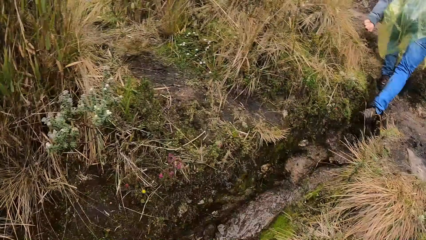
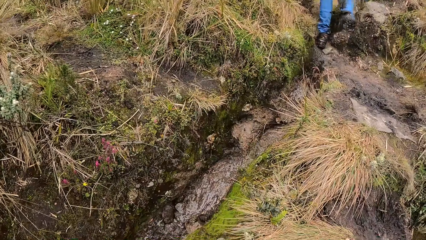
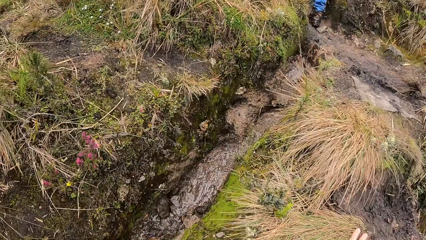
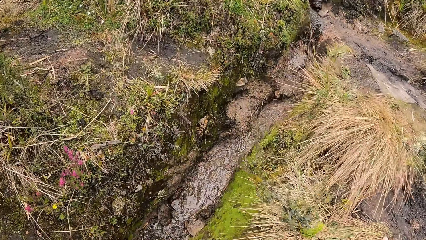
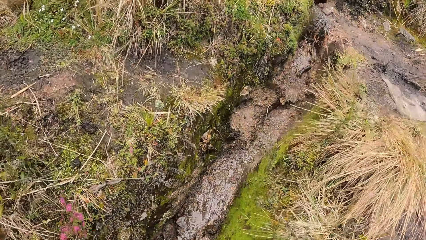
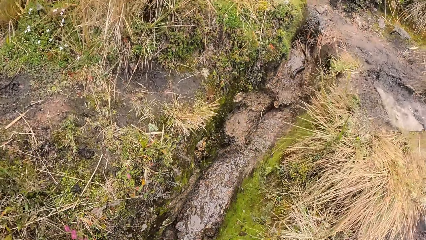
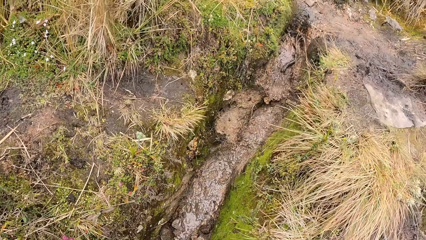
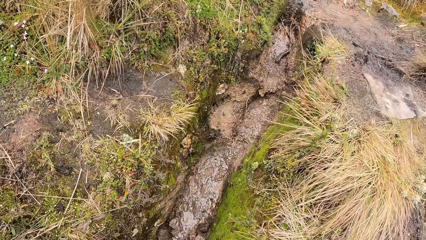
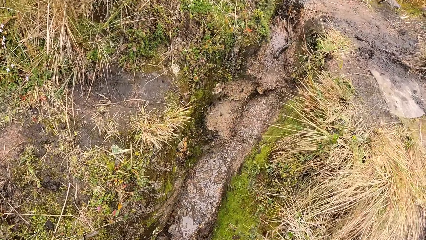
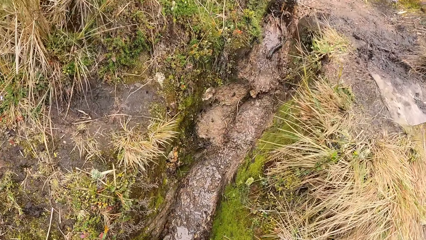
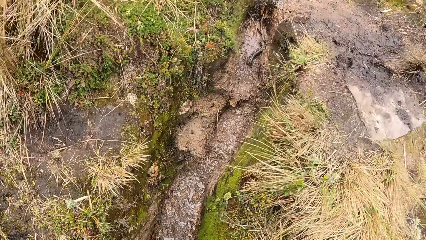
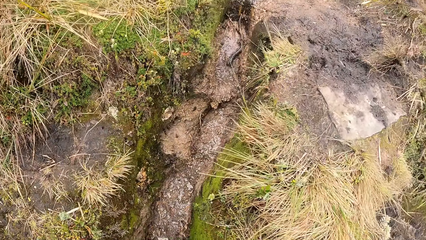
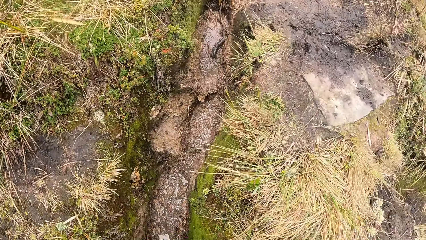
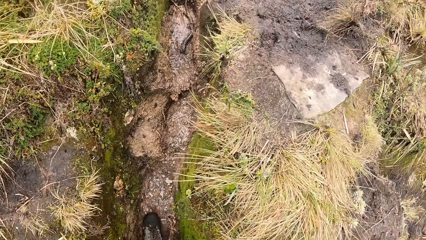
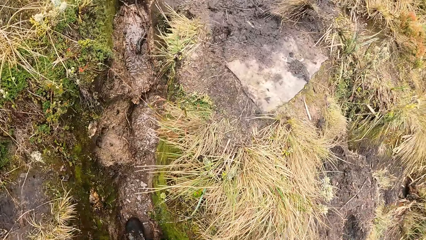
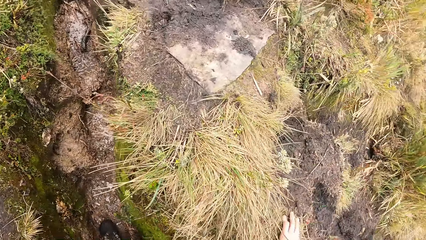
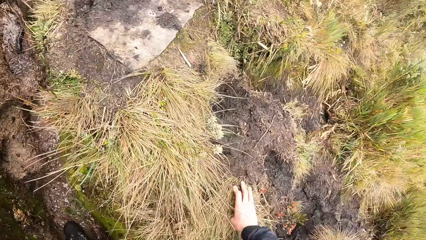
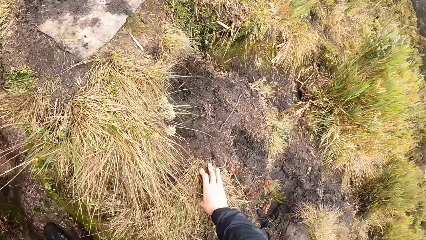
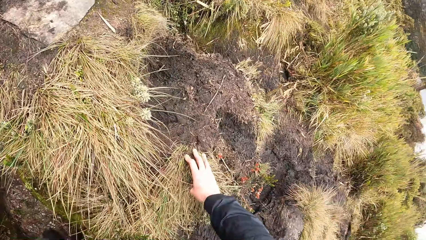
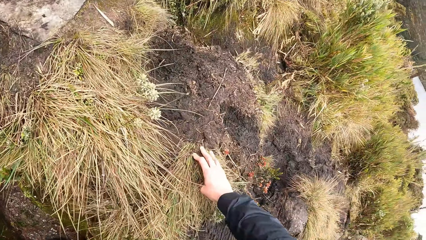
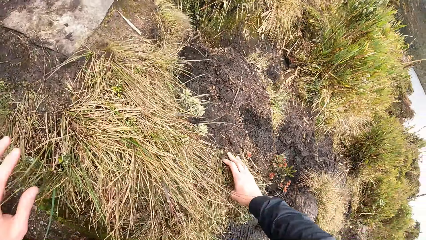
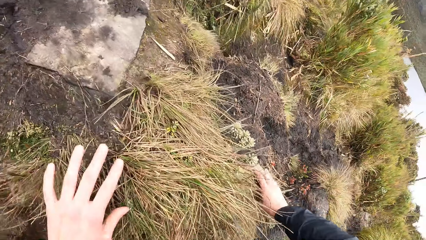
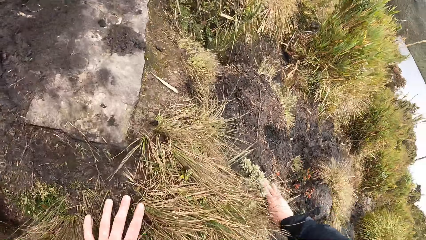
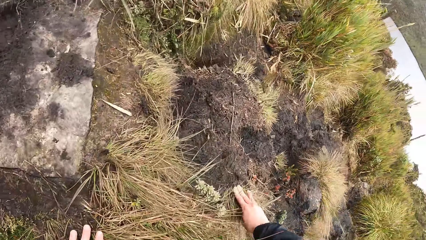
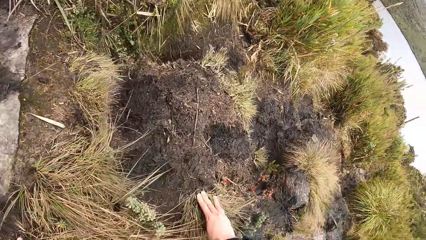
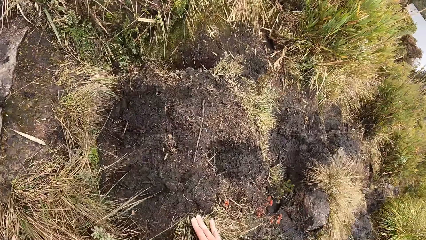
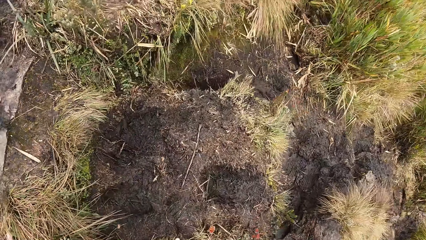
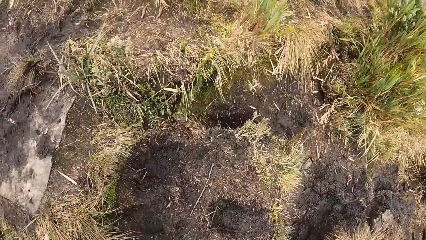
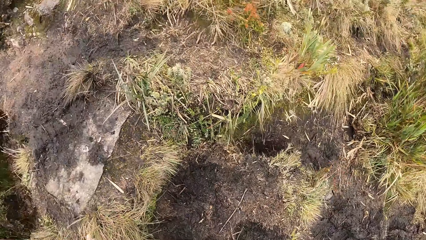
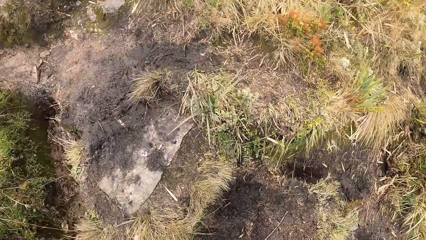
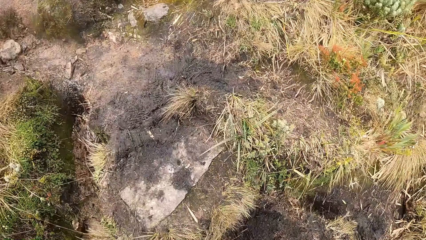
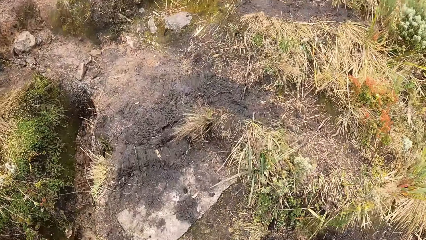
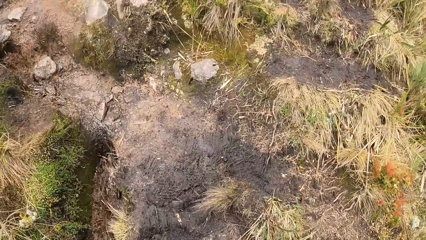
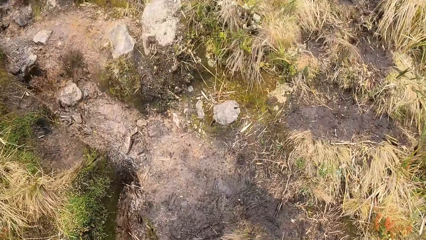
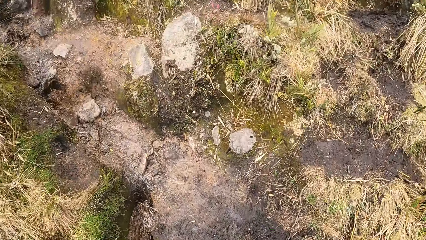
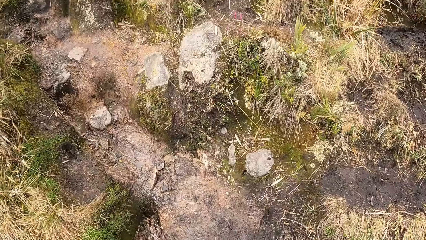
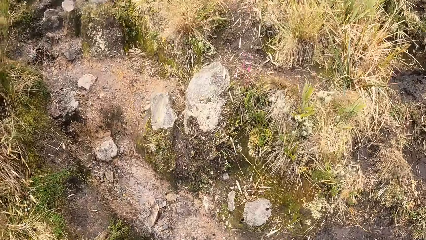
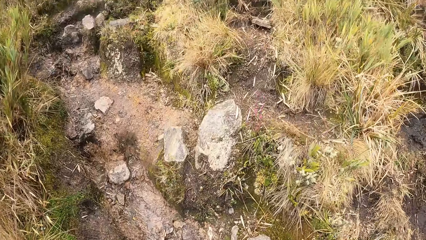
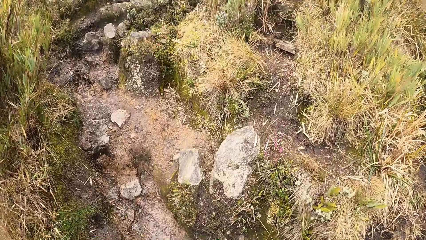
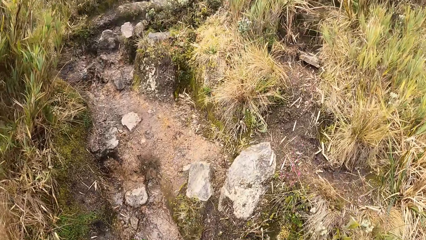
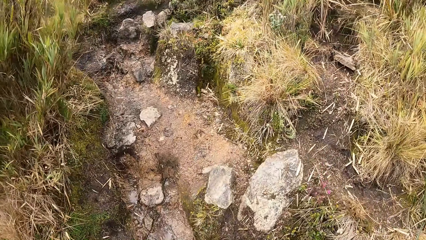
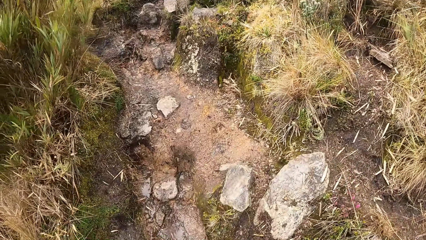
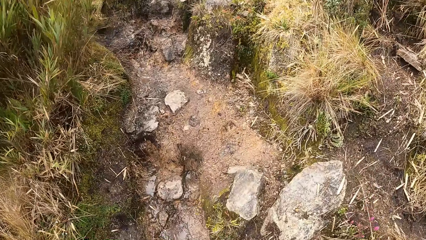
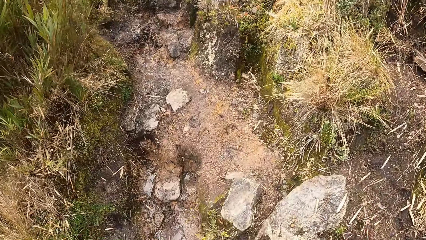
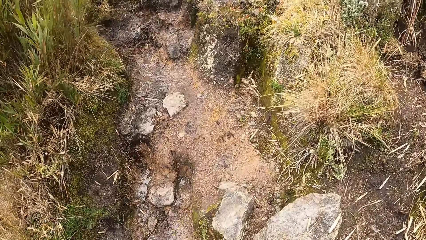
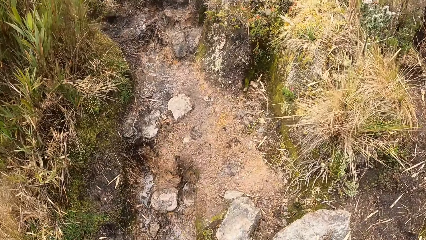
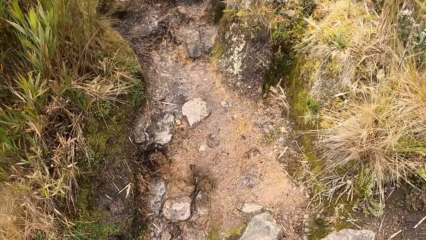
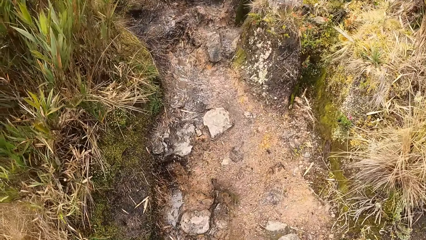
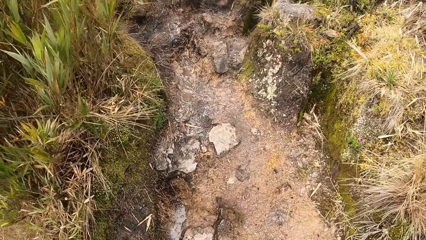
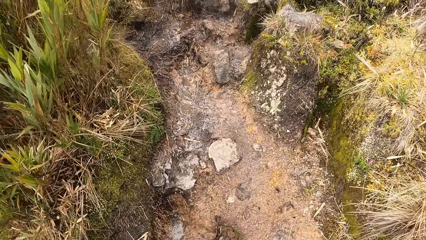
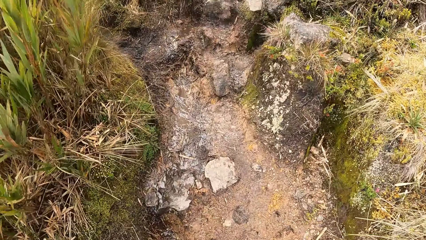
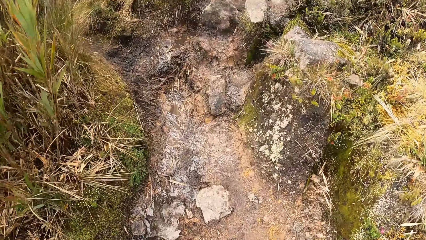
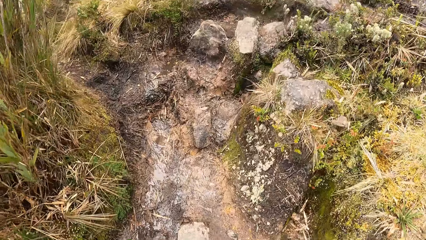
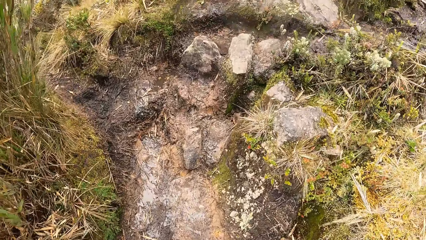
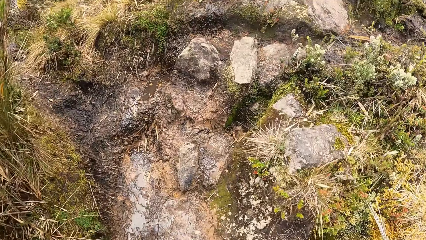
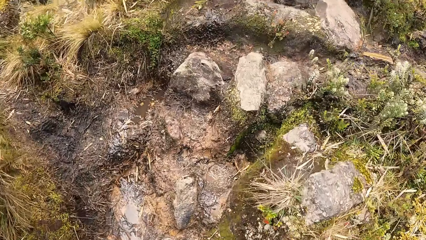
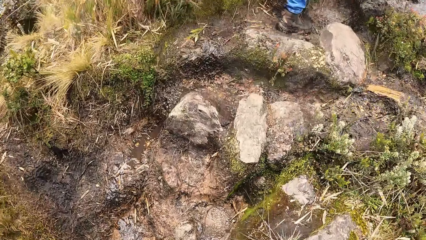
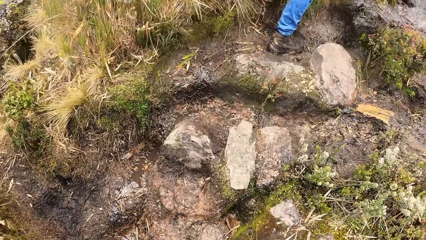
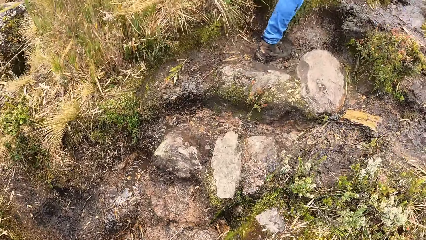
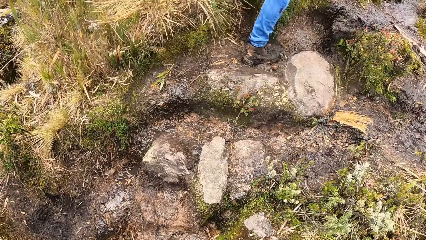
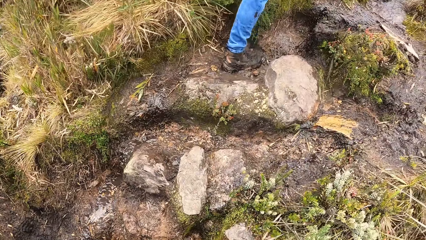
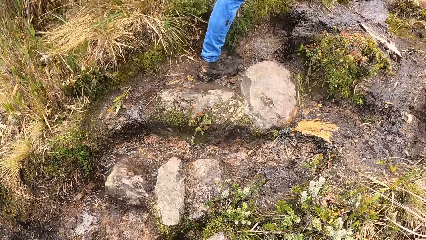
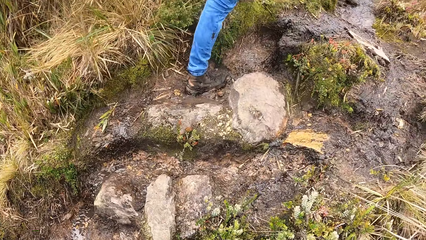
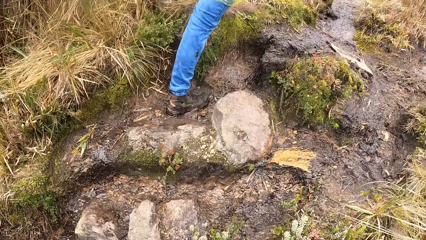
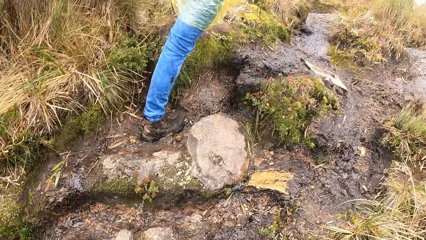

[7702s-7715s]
The camera wearer walks through the narrow bushy hills. They hold on the ground with both hands. They walk through the narrow bushy hills.

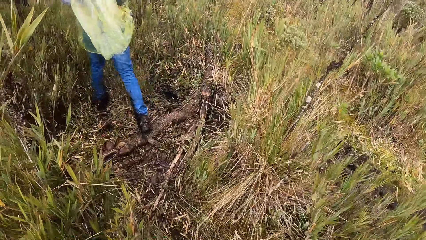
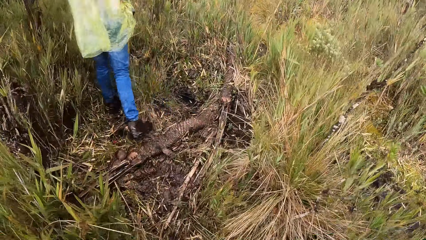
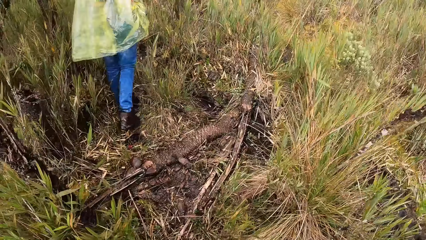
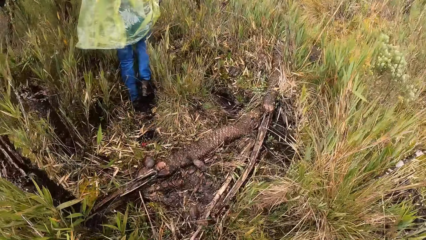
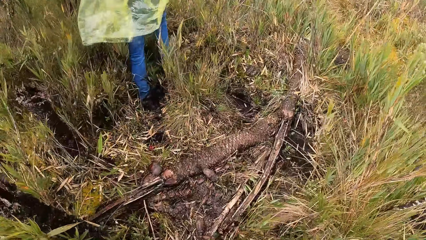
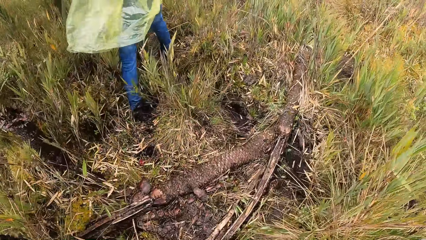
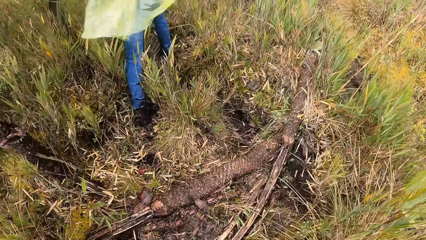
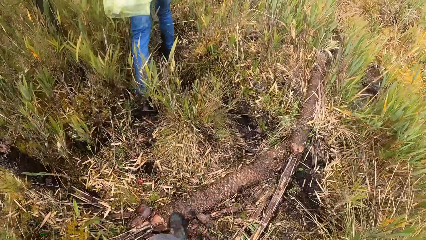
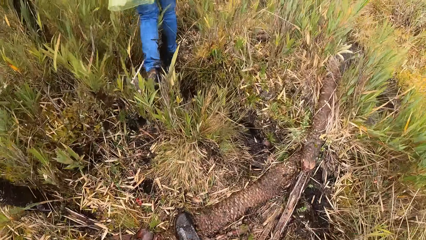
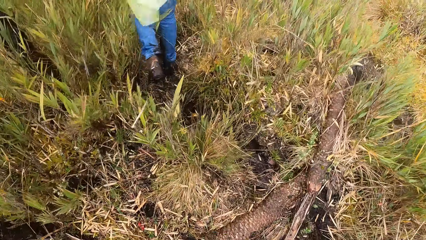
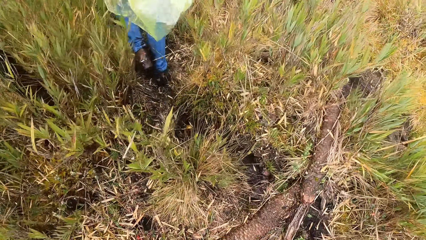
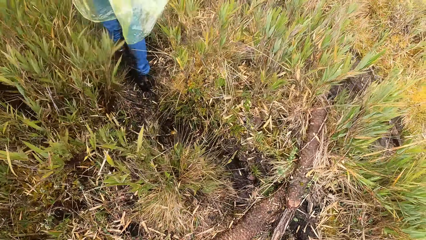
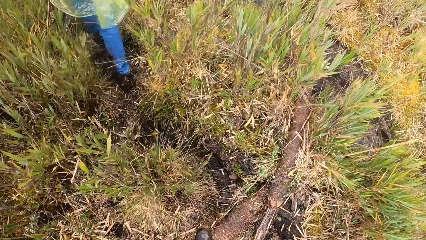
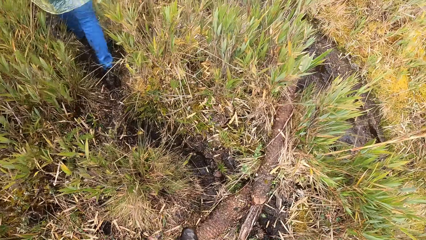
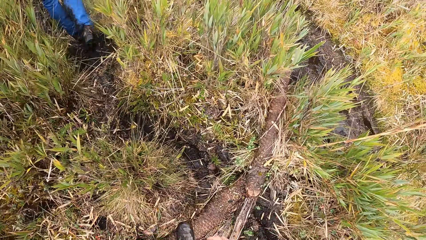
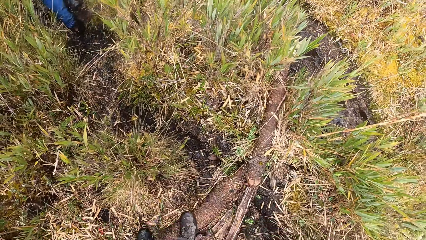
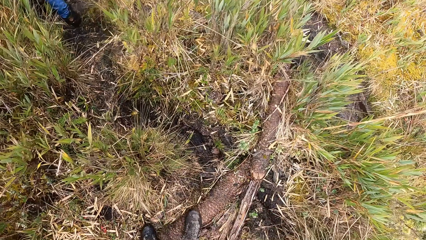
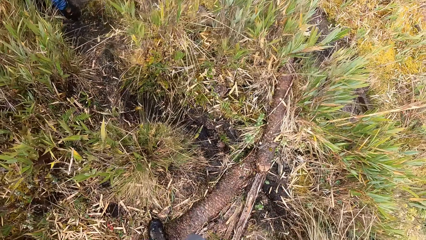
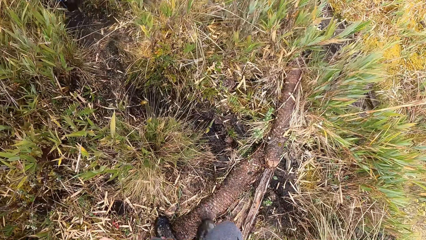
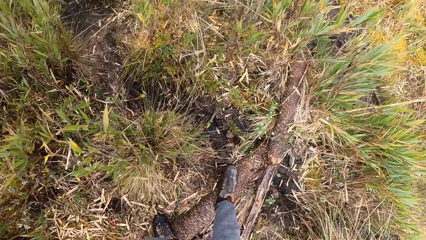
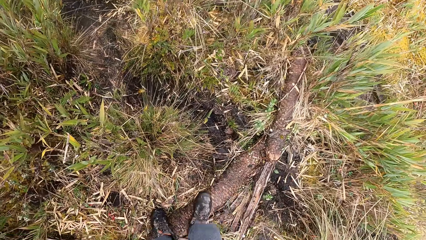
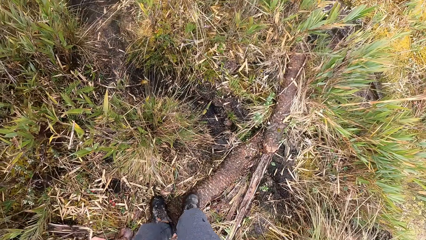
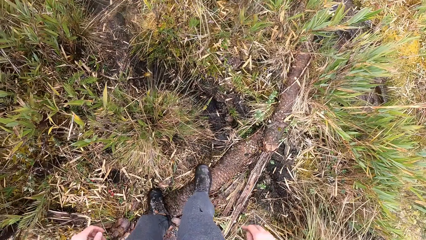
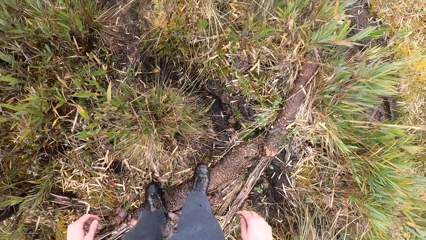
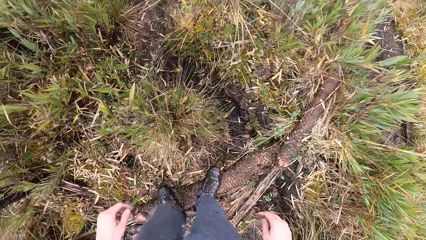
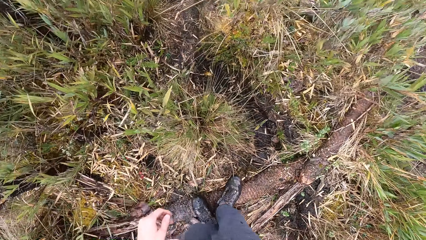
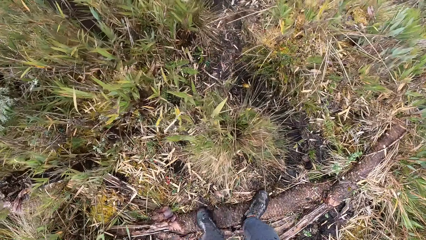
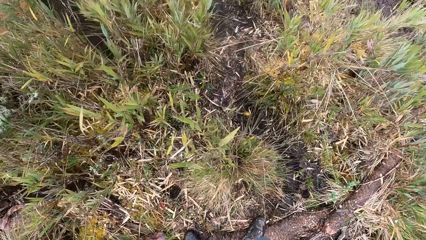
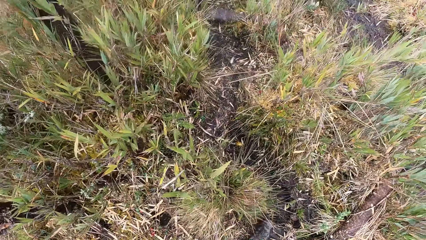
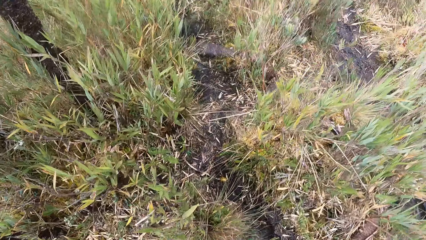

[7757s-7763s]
The camera wearer steps on a tree stem on the ground with her legs. They scrub his shoes on a log.
